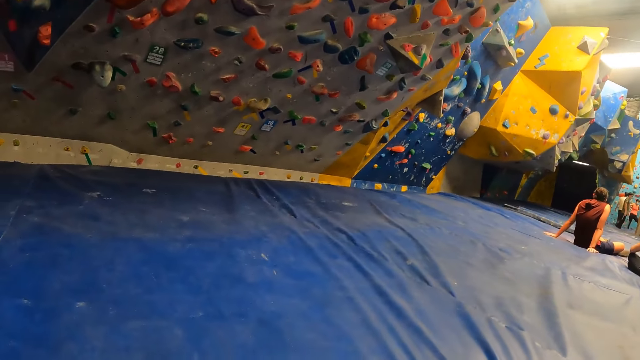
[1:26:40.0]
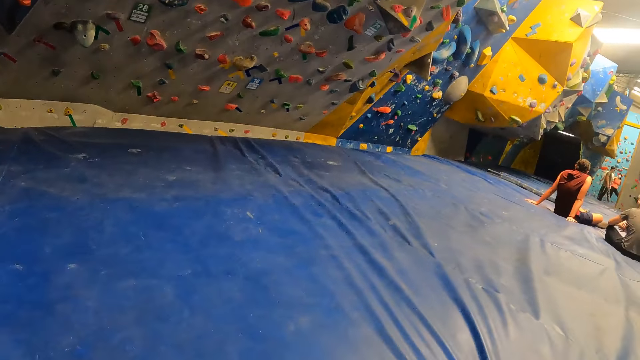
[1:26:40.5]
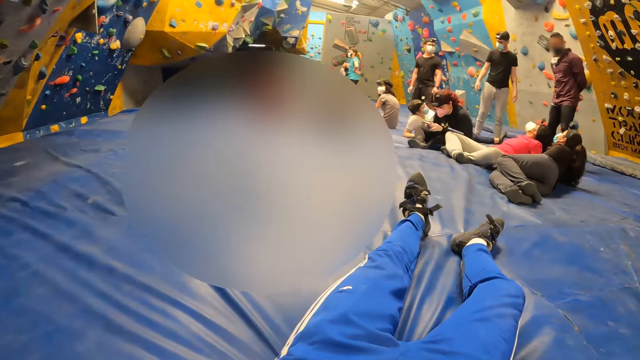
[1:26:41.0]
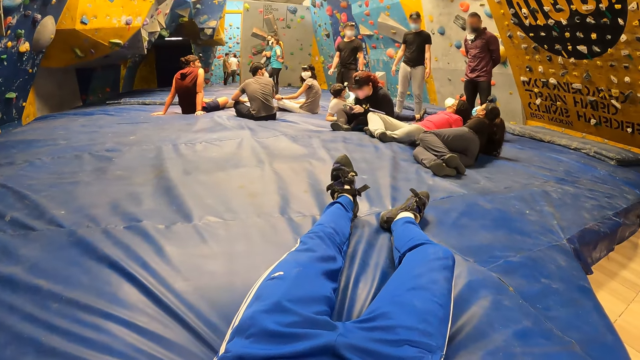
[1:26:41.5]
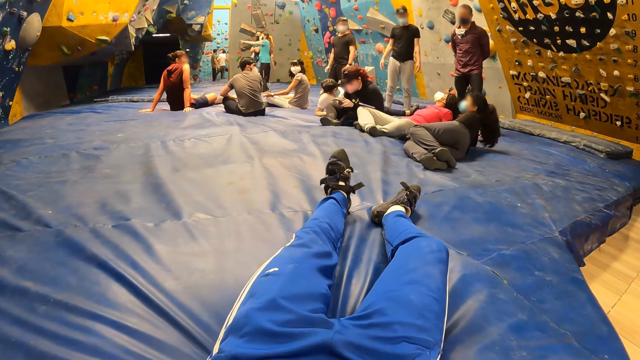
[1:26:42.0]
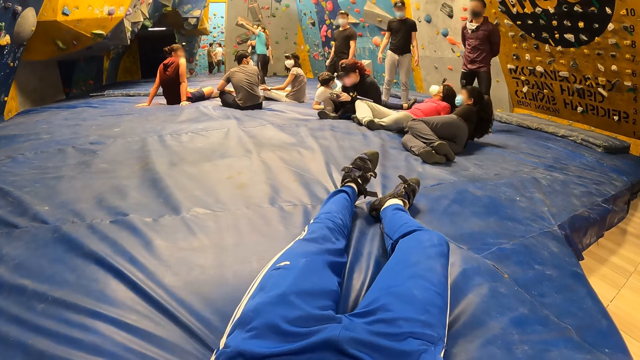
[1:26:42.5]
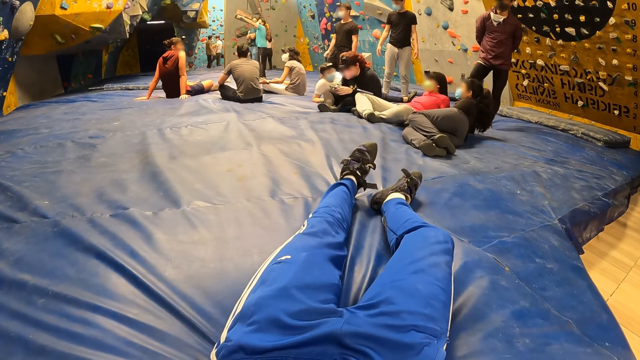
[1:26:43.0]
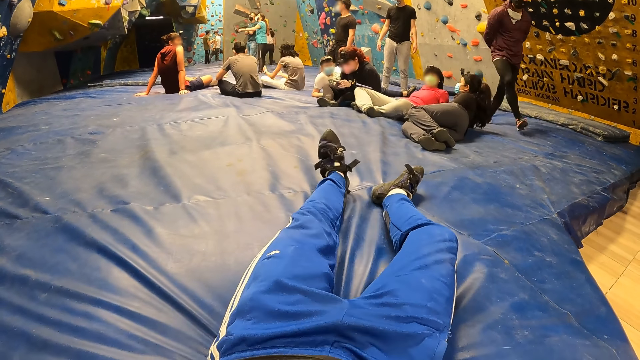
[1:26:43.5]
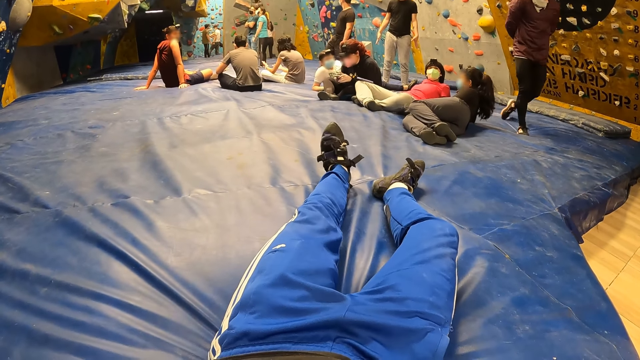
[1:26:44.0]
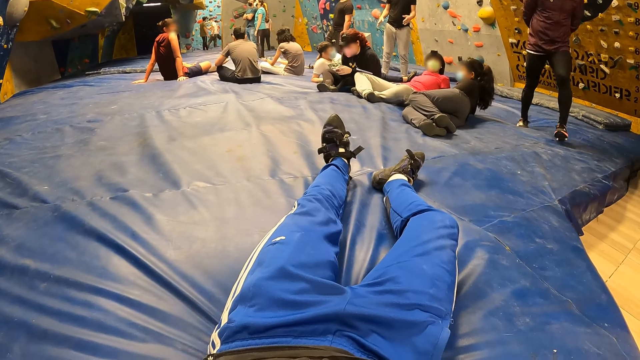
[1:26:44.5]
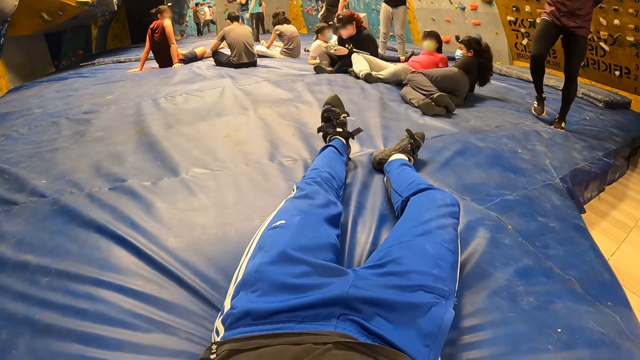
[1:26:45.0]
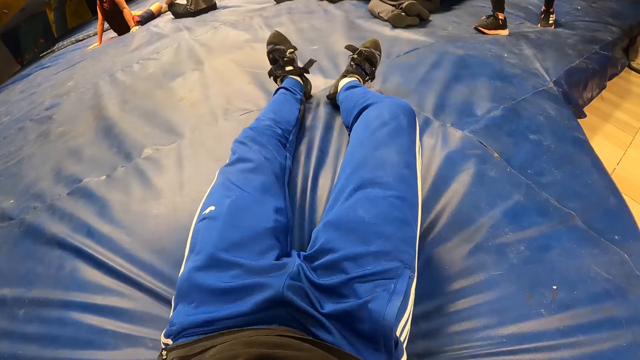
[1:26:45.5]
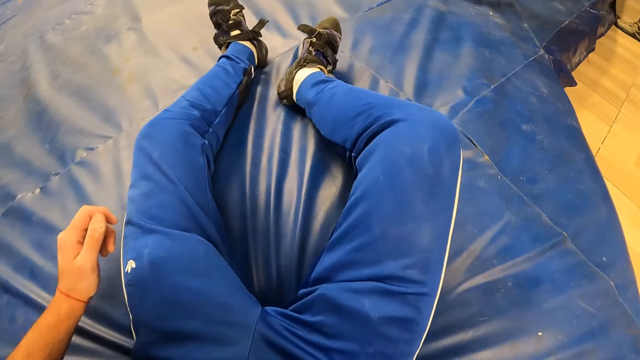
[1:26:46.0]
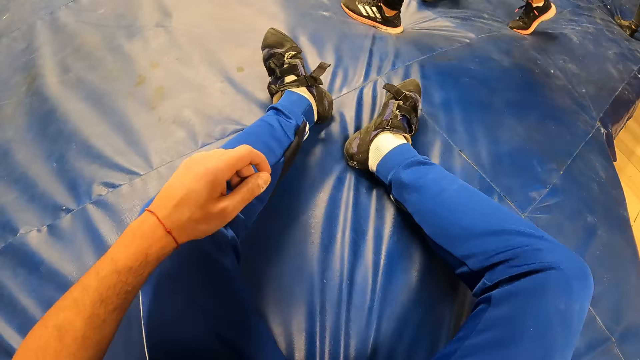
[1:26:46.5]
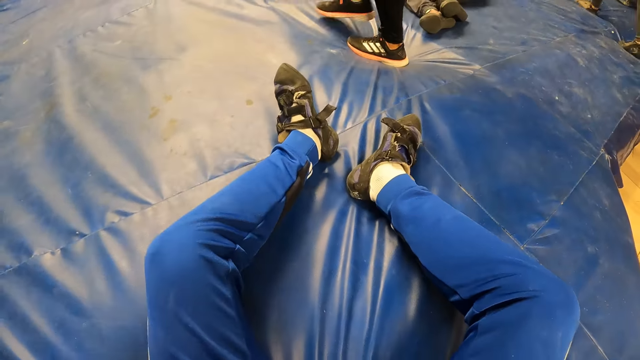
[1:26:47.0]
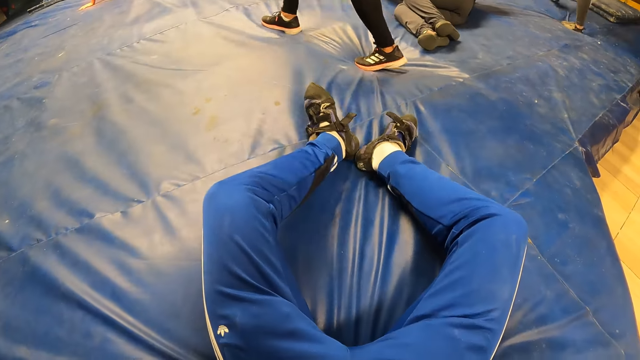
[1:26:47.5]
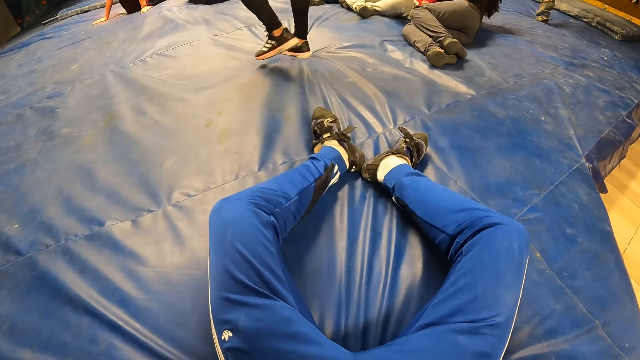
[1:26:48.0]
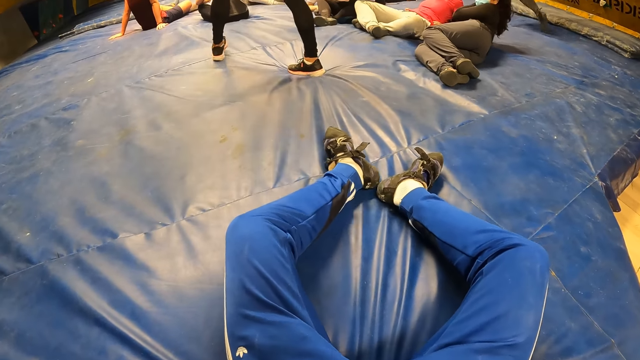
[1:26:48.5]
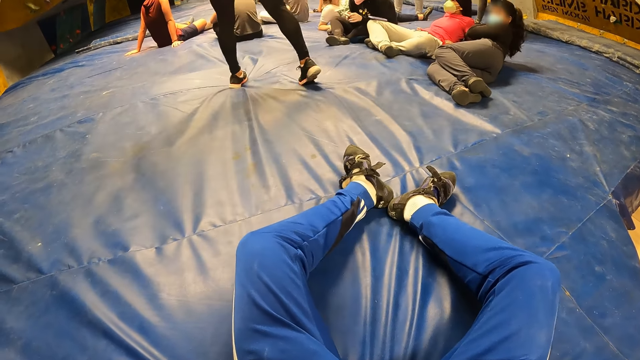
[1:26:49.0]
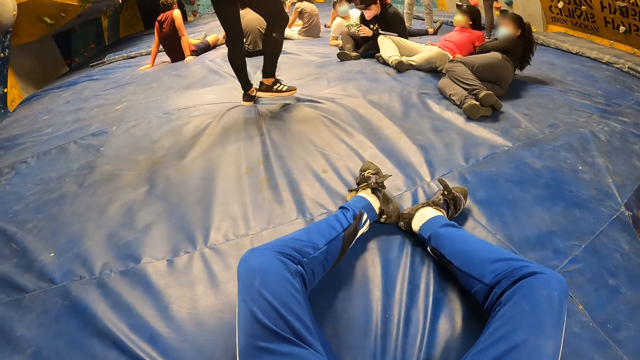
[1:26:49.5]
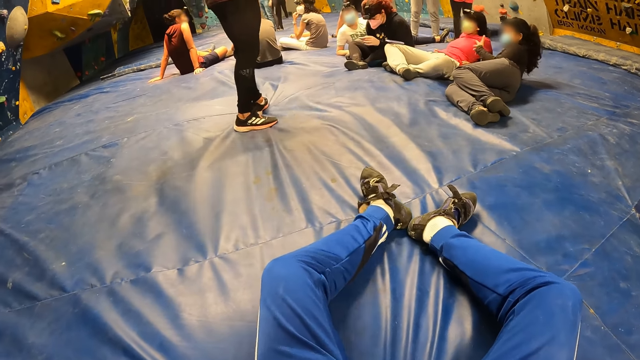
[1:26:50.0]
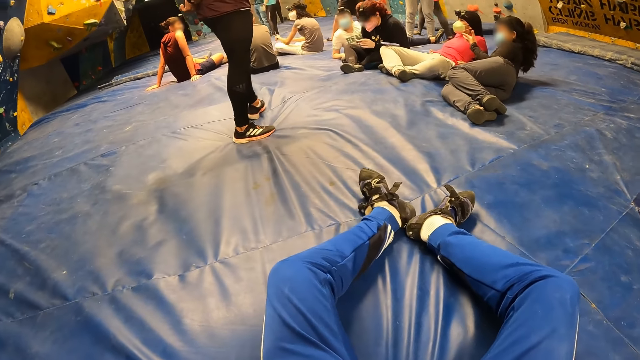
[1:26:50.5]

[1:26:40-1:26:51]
The camera wearer looks around. He moves his legs. He moves his hand. He moves his hand forward. He returns his hand backwards. He moves his leg.

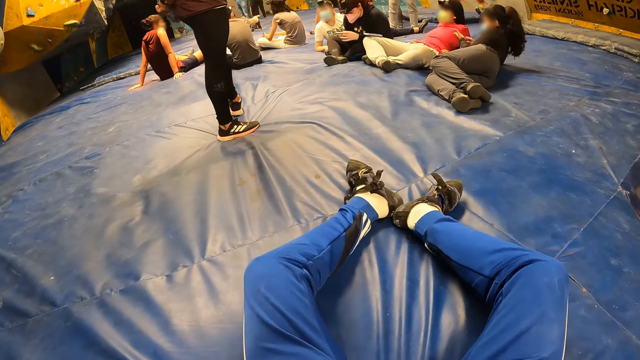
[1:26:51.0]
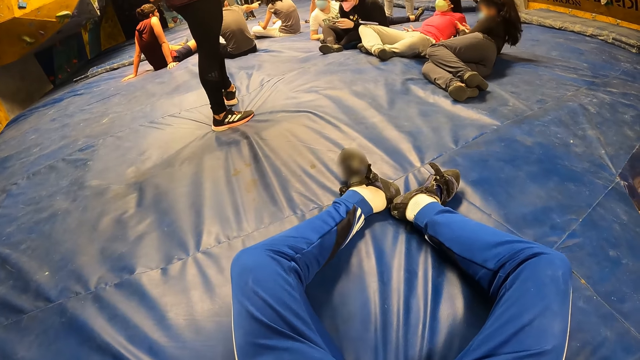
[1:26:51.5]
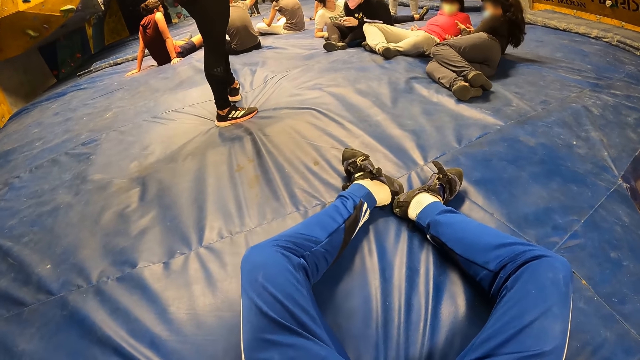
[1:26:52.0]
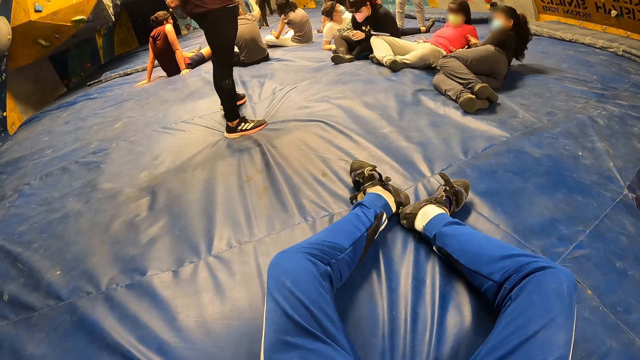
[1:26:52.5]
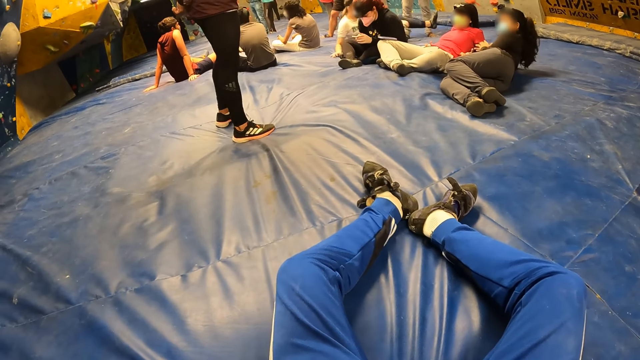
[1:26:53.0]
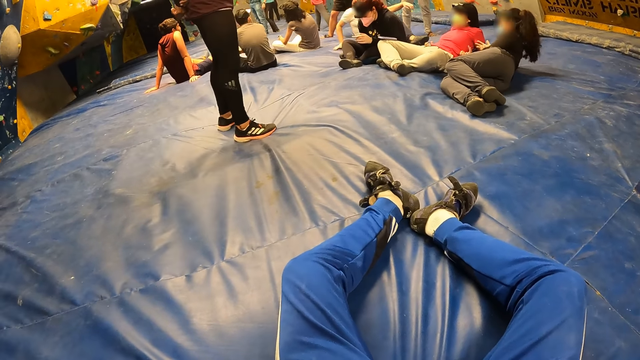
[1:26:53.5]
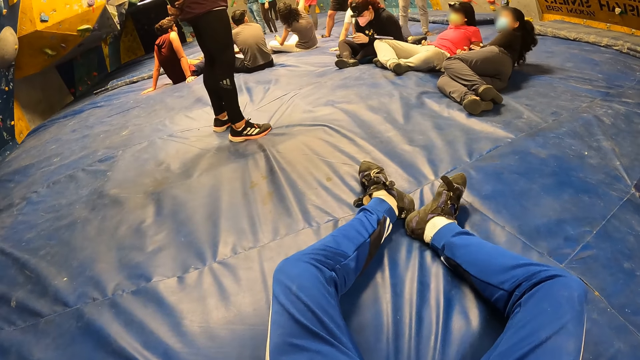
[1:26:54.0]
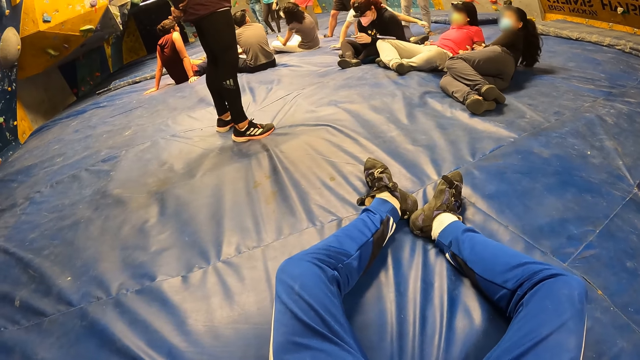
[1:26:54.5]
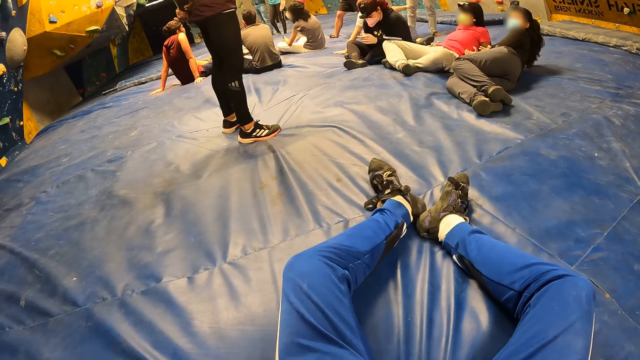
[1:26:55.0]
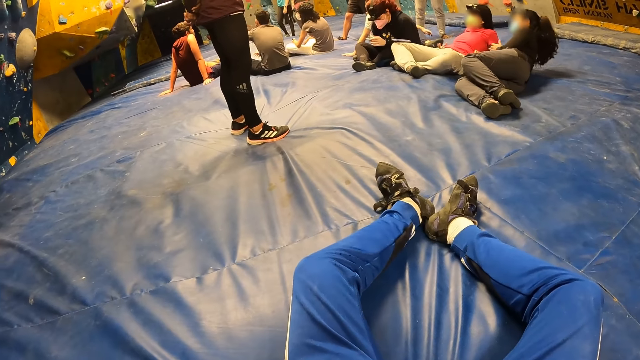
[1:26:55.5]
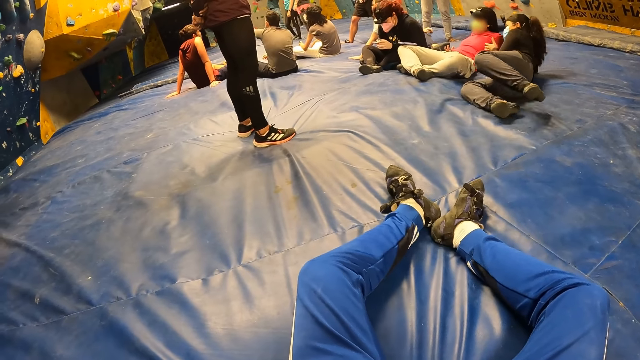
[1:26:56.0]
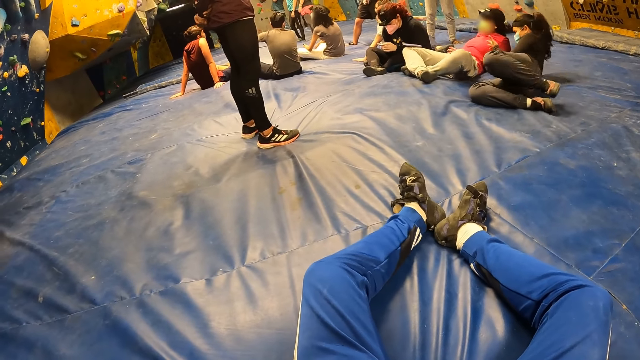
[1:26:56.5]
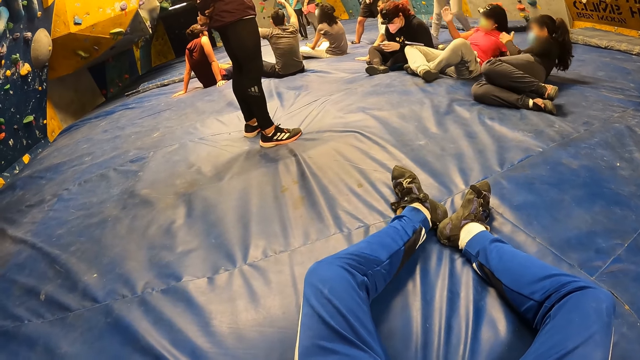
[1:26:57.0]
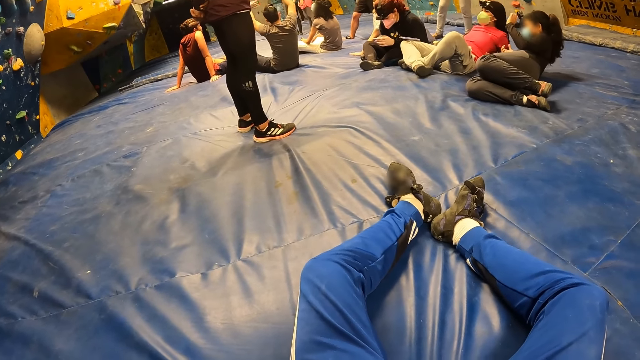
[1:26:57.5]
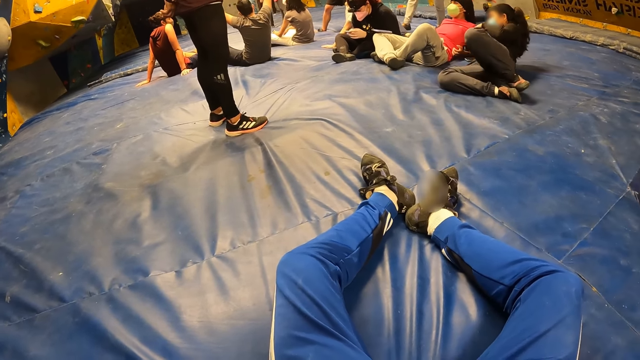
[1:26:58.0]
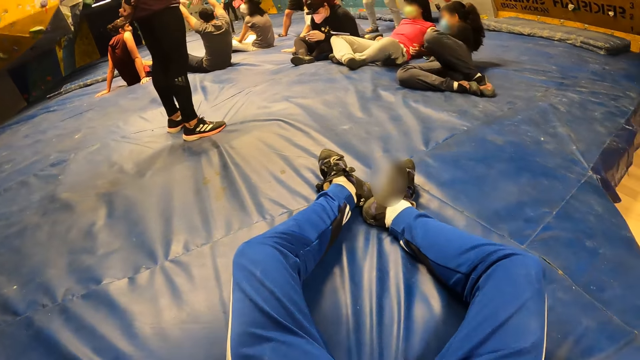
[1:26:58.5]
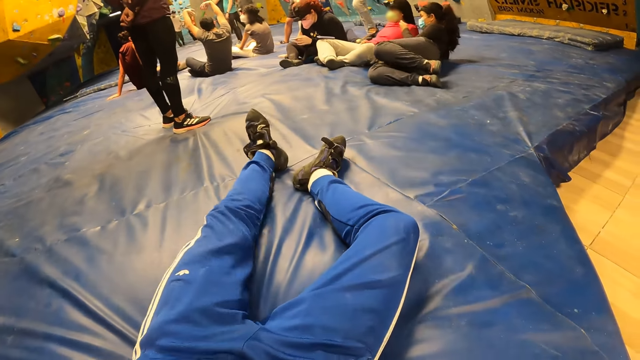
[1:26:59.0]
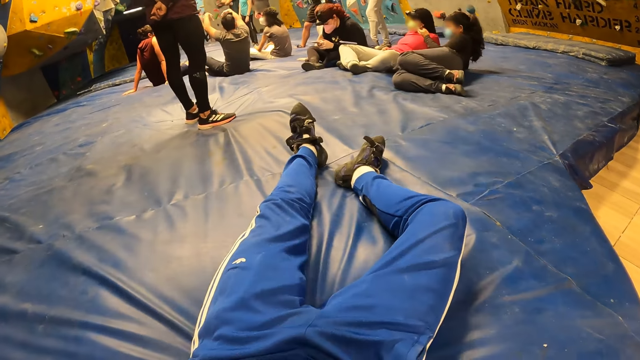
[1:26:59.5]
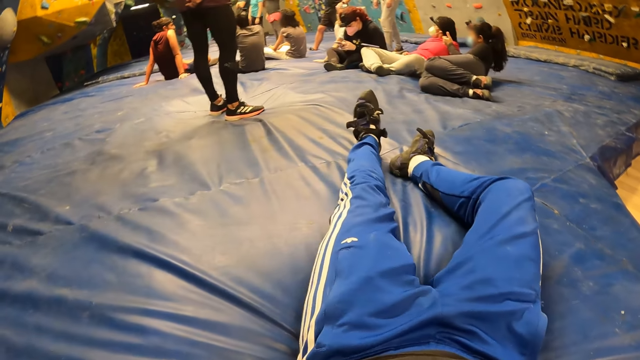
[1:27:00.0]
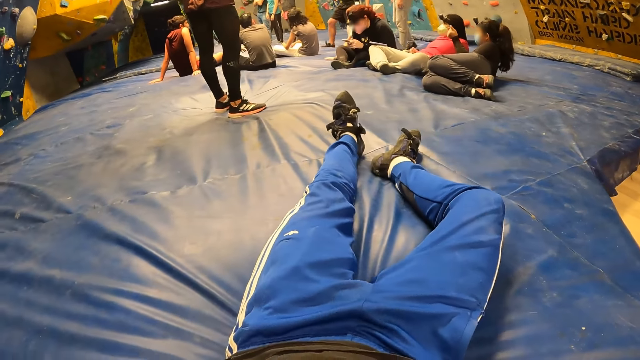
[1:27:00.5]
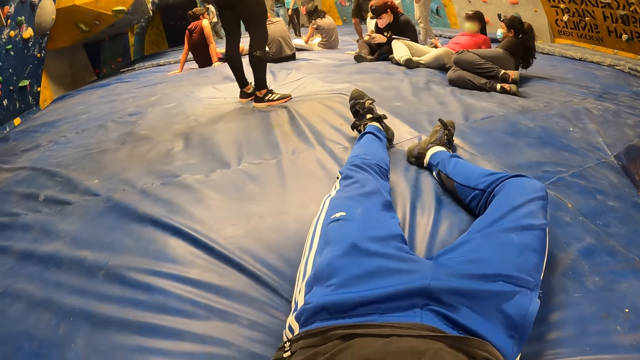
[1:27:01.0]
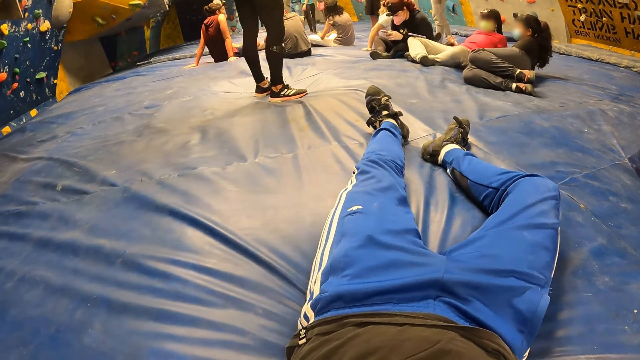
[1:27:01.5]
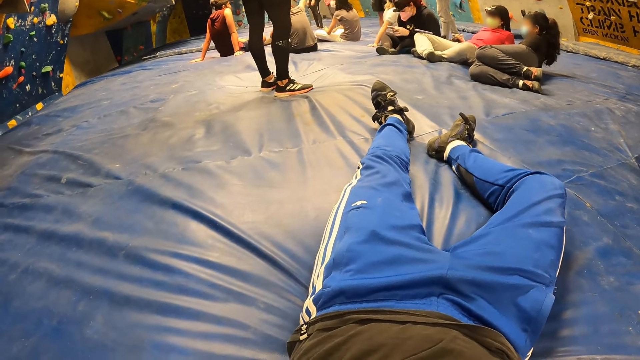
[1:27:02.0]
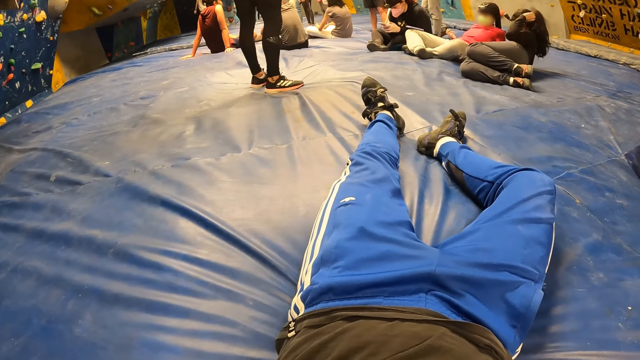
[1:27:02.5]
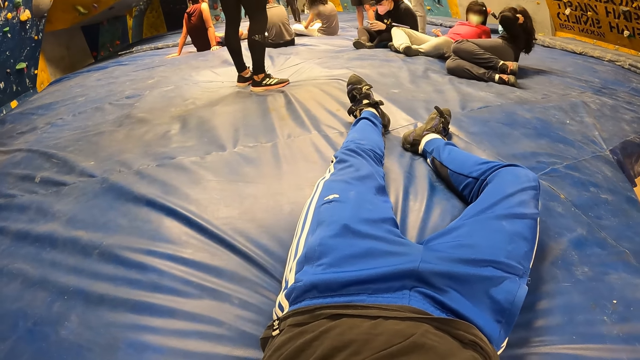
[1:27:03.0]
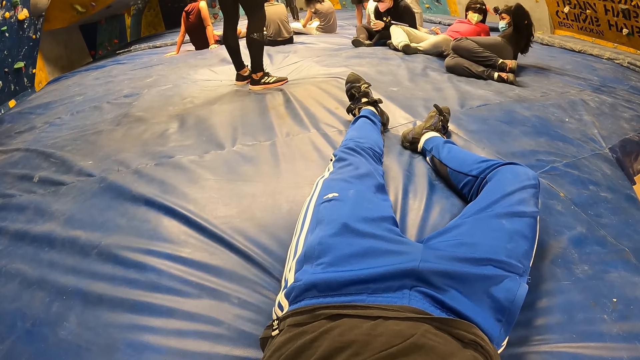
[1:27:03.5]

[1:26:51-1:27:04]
The camera wearer moves his leg. He moves both legs. He stretches his left leg. He looks around.
